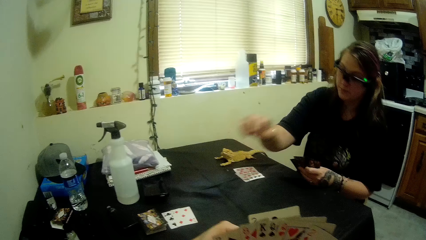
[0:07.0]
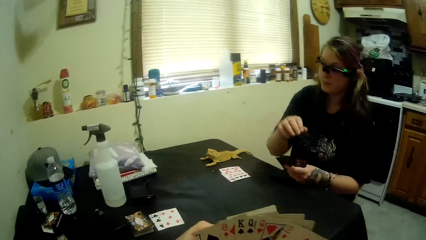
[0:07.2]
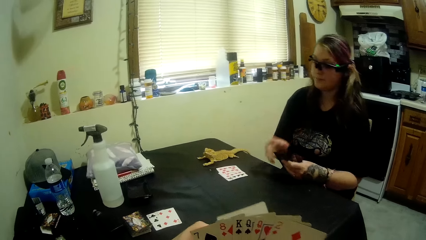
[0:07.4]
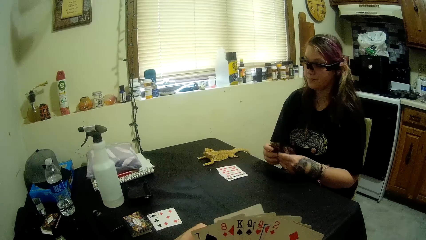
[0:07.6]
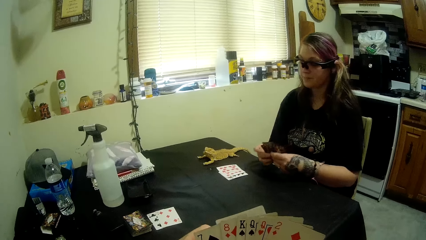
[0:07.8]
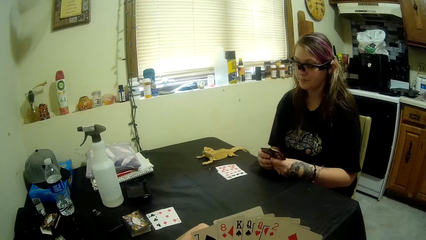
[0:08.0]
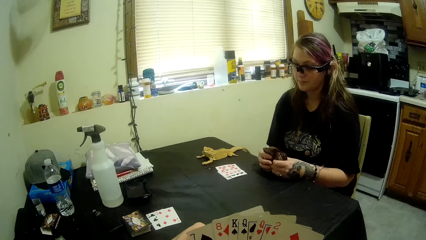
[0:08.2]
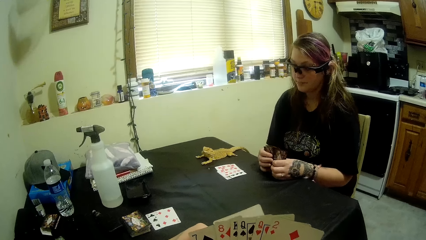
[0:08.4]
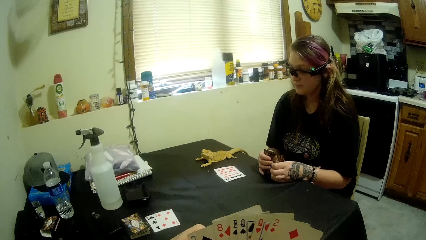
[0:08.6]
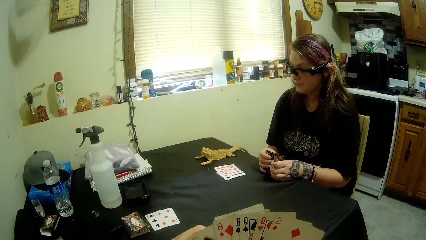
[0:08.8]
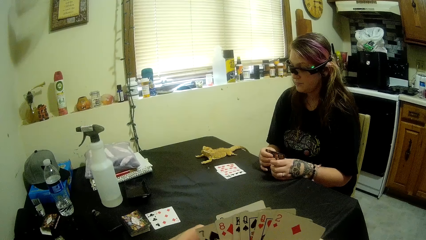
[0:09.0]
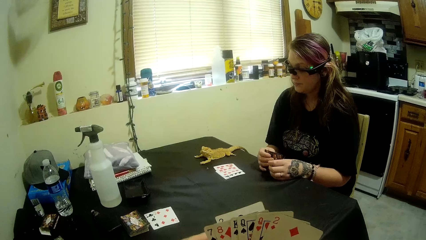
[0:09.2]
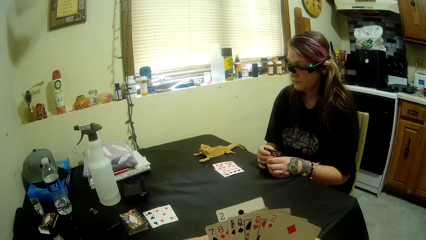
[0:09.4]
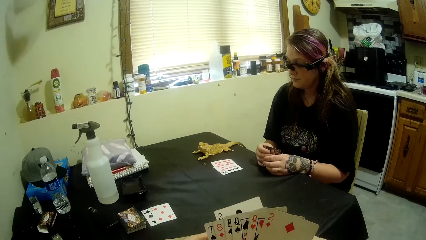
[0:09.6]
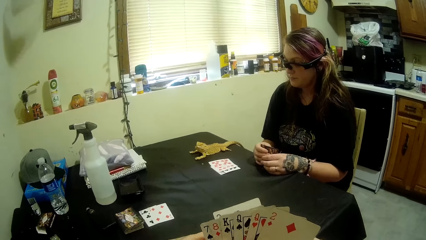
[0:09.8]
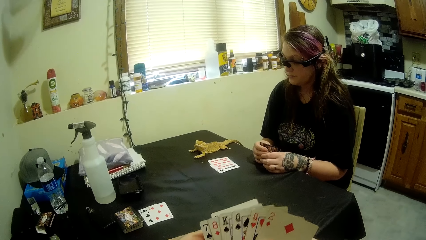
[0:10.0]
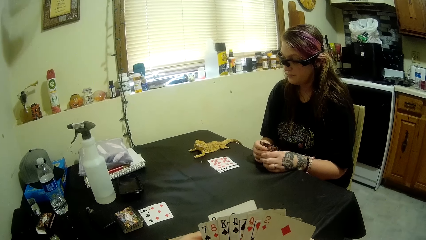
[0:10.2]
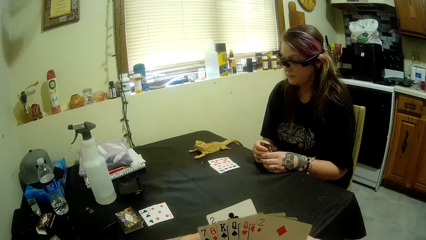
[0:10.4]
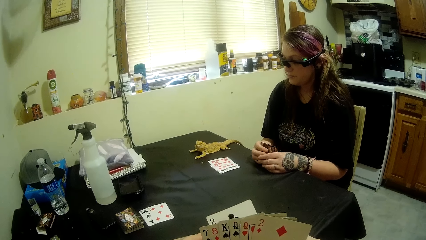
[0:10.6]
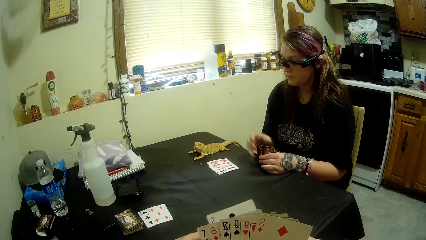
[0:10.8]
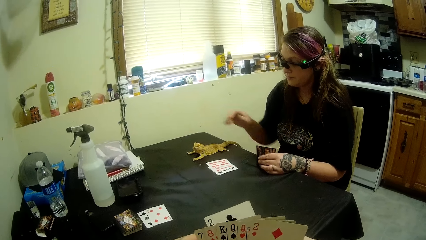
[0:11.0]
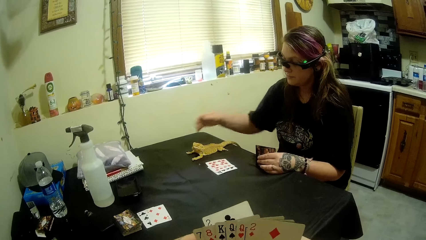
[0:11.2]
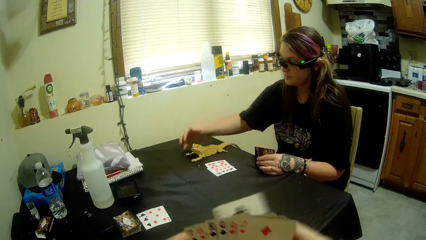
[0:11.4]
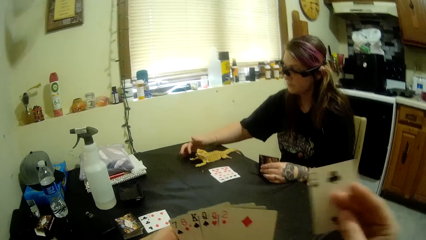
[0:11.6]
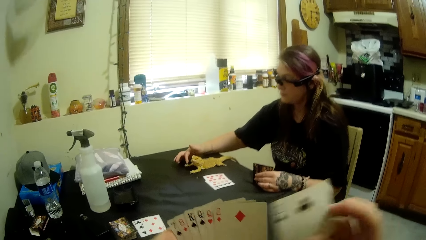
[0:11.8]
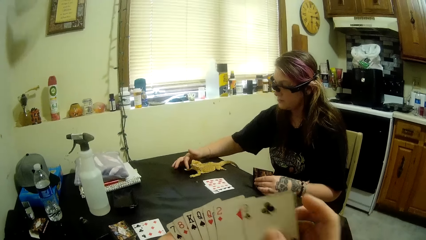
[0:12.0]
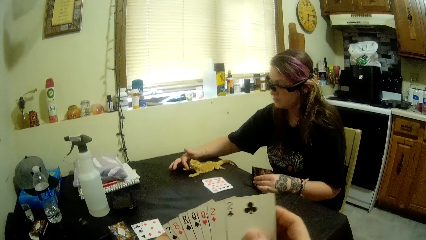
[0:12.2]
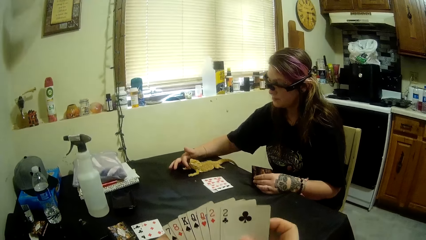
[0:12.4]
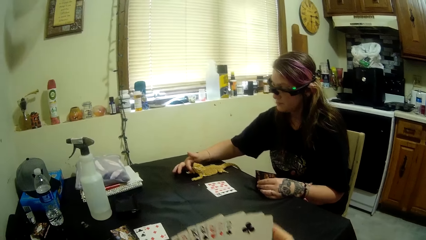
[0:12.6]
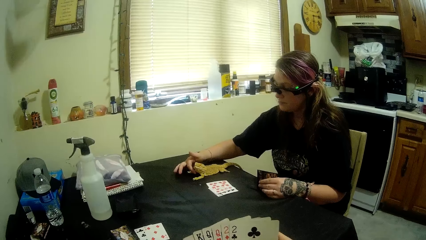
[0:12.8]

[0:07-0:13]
A woman touches the bearded dragon.

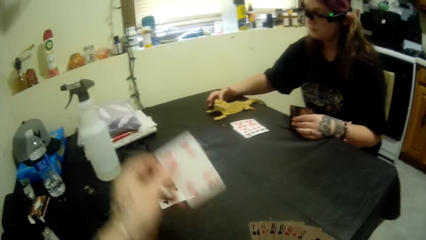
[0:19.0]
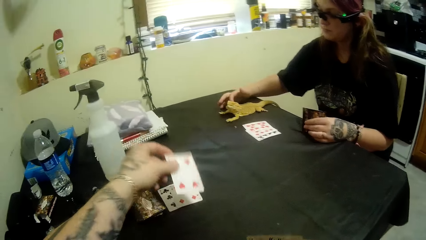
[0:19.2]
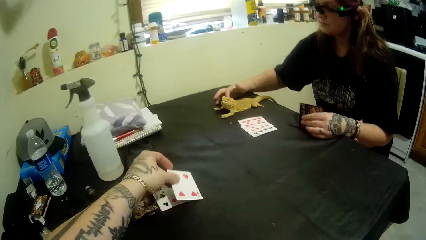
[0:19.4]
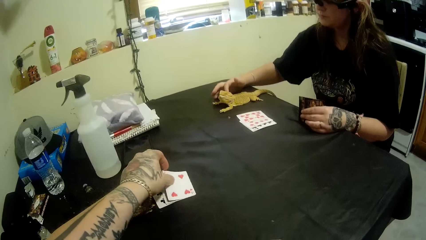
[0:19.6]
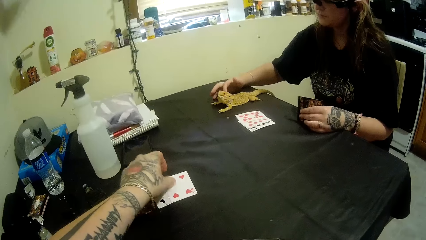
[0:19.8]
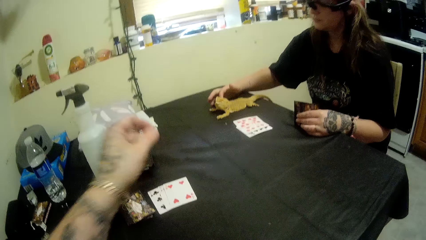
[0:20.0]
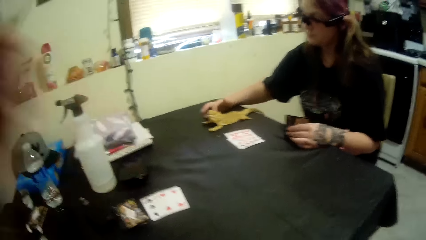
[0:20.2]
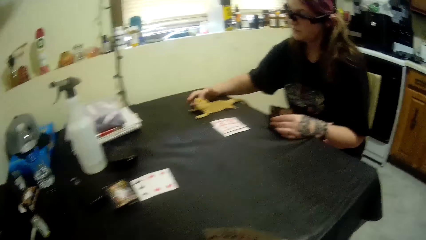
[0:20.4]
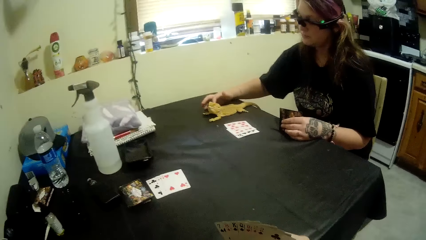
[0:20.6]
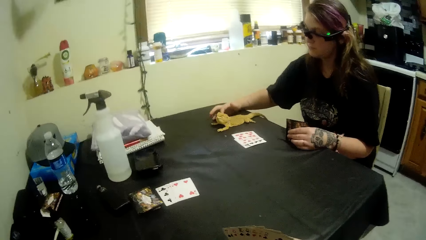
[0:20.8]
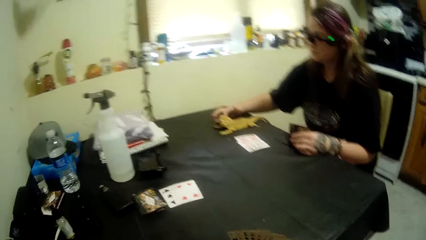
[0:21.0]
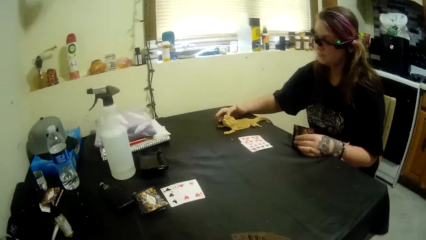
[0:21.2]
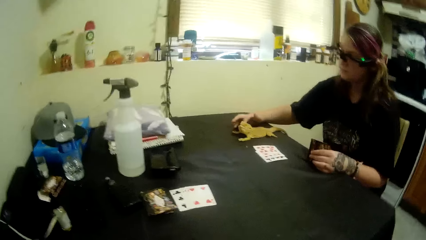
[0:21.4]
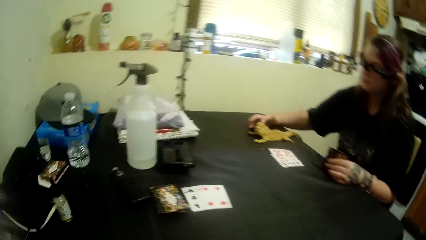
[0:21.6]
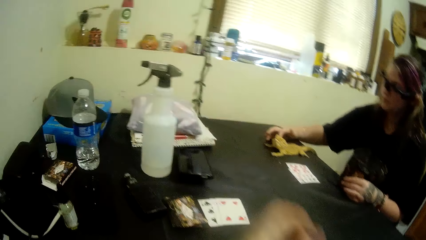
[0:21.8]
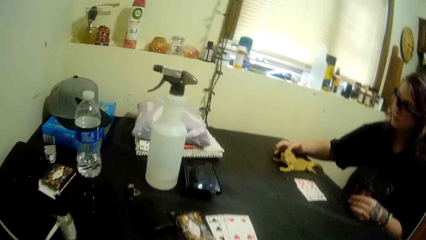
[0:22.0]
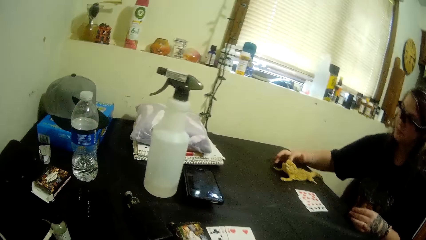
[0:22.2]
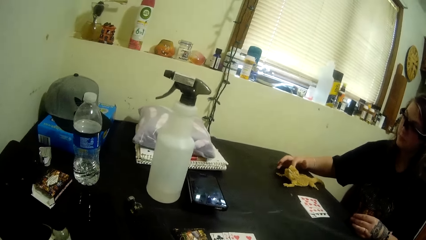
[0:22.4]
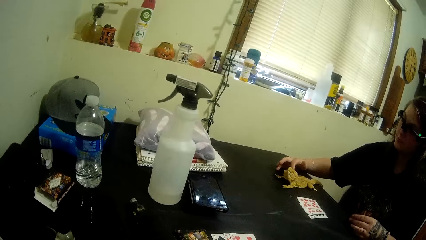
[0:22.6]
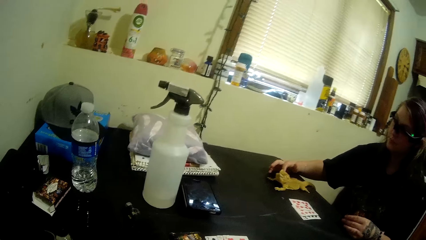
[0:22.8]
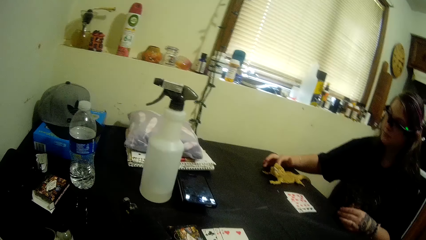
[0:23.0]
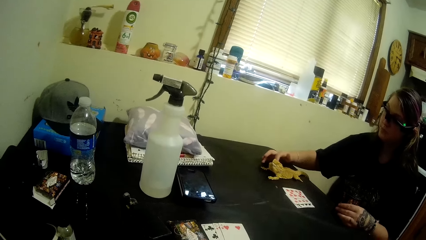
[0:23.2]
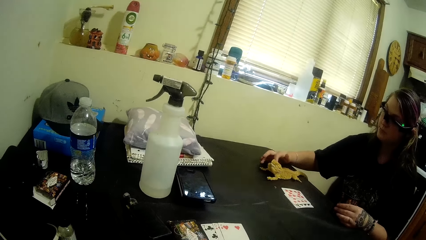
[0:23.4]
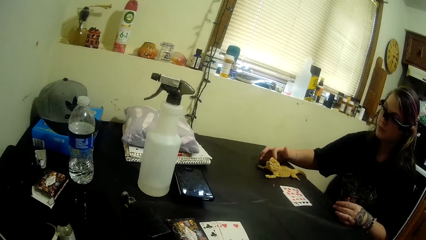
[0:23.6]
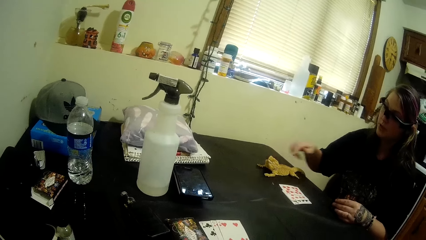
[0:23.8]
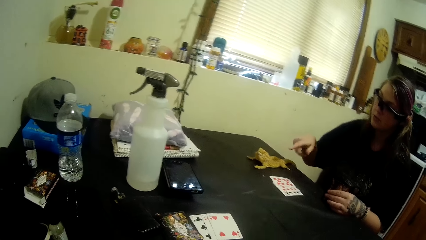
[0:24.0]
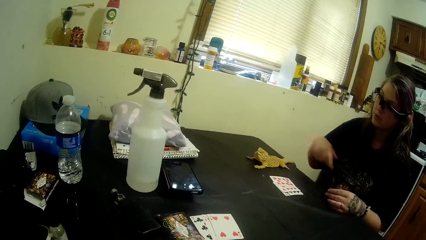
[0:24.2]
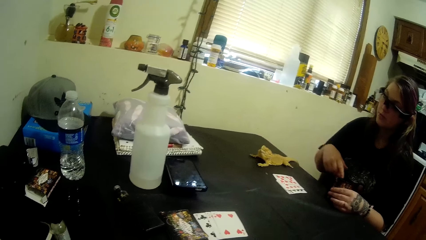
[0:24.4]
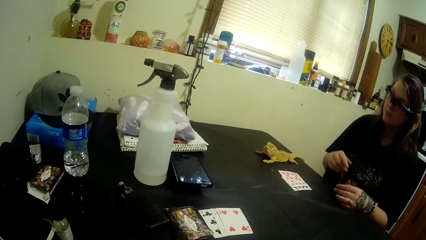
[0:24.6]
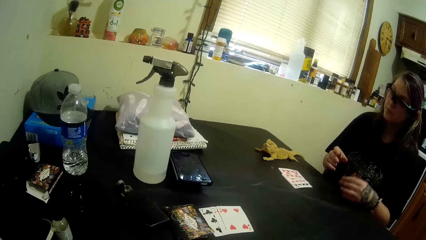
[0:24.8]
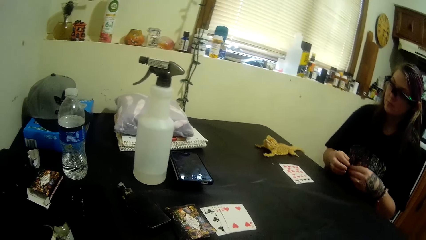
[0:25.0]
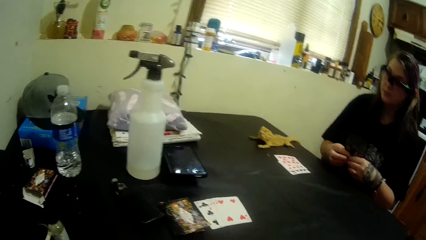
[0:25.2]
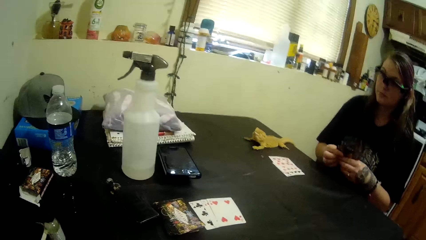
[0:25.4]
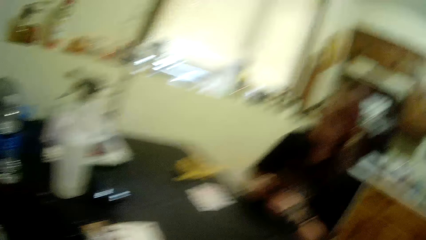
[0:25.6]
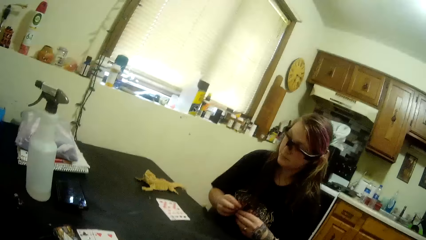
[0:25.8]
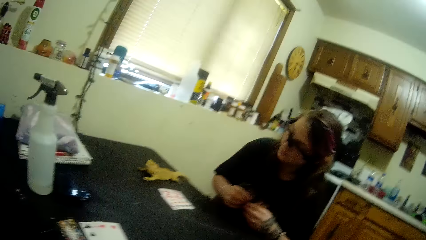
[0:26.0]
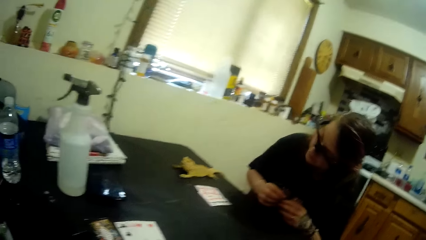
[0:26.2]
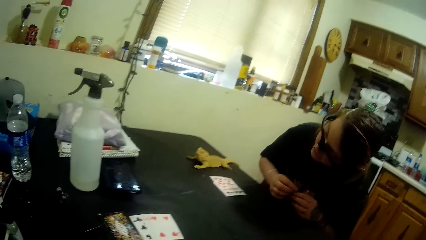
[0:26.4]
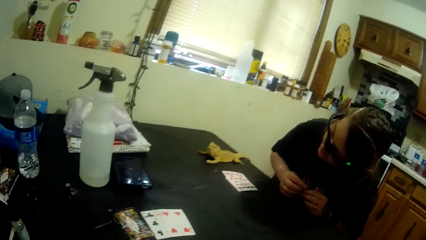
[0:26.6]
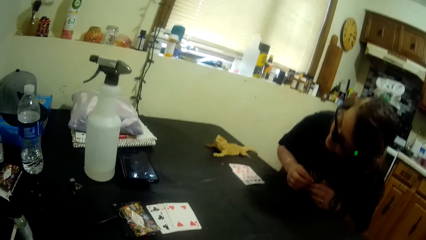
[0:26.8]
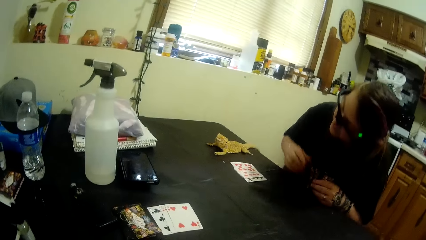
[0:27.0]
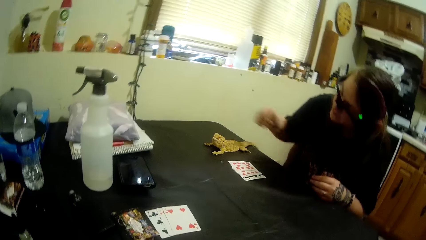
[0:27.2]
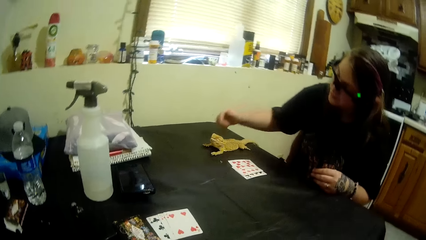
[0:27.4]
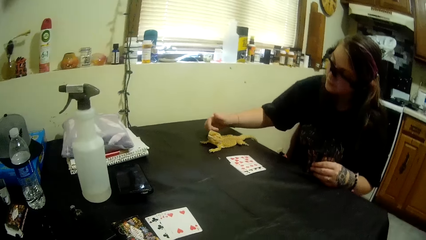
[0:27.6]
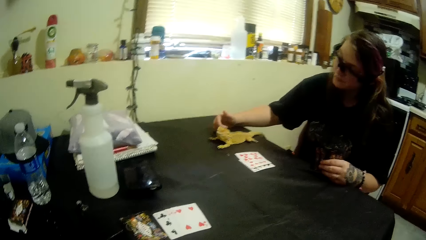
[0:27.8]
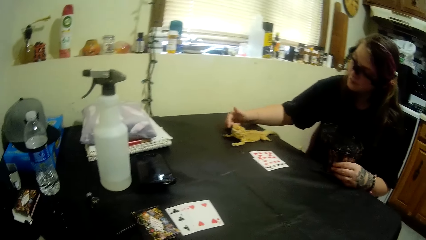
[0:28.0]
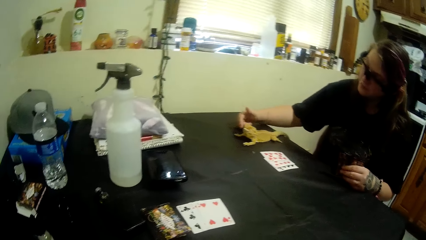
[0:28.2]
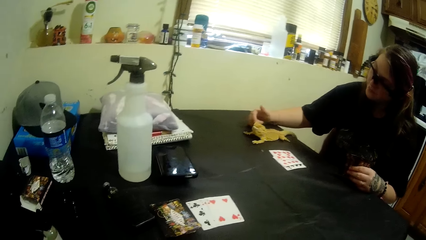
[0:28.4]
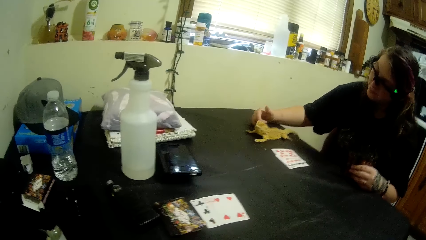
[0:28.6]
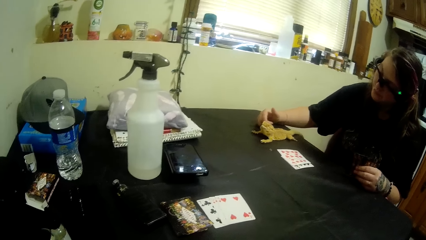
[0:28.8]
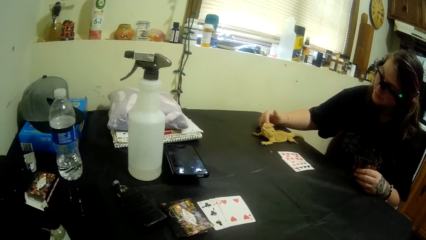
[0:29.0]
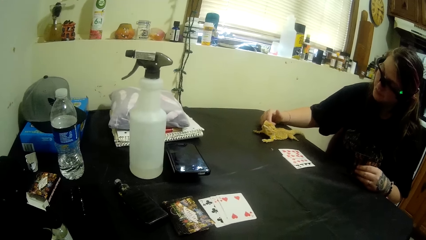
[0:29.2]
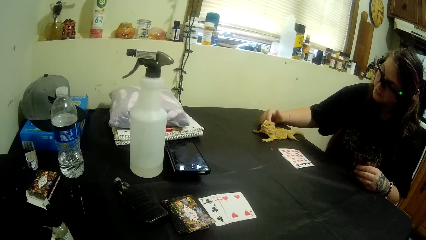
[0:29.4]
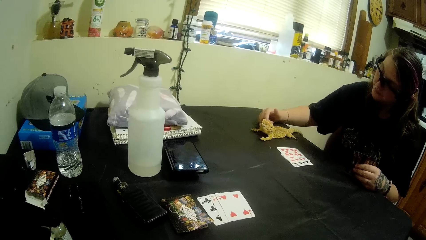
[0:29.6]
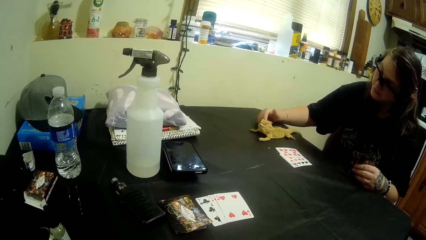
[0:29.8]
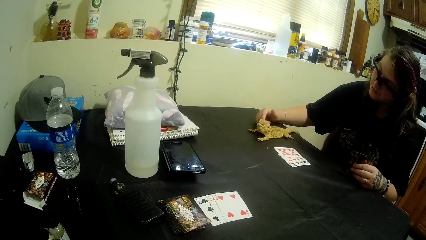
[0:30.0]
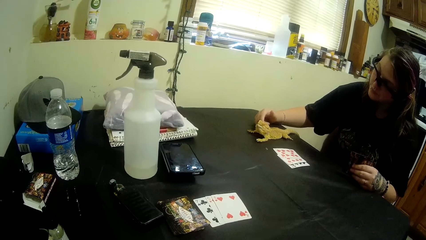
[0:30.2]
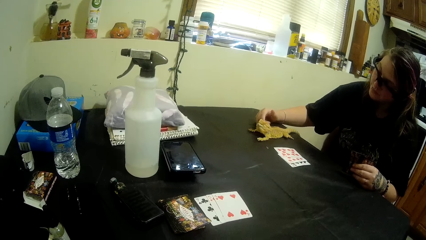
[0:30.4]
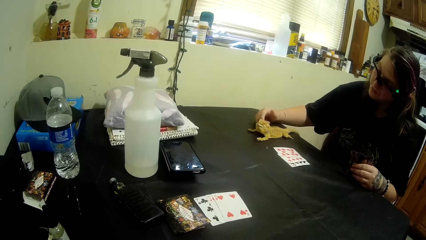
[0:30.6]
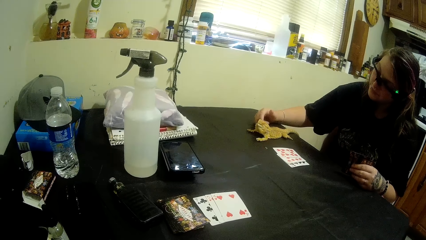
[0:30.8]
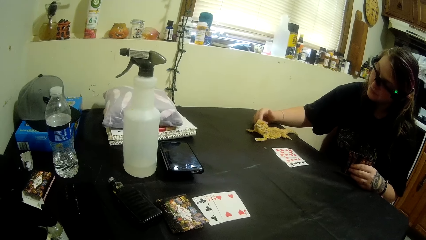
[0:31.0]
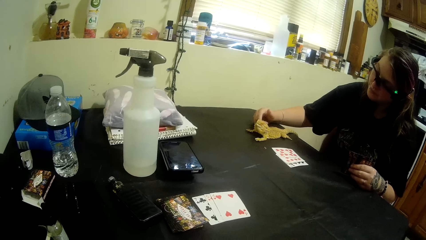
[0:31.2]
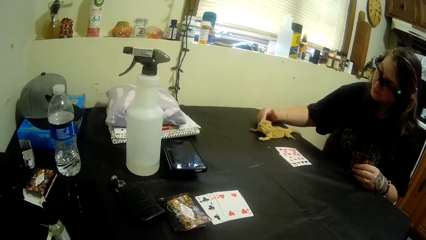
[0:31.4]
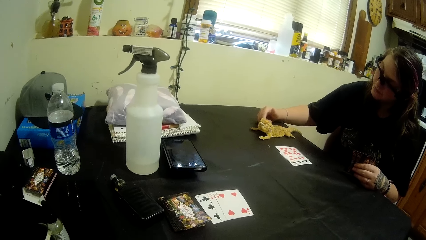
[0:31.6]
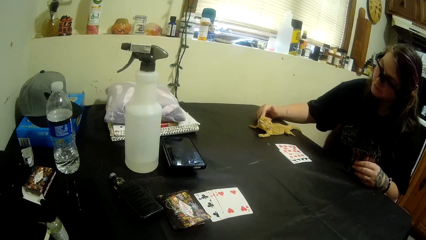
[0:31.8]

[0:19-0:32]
The camera wearer puts the card on the table. They move the hand. A woman points at a bearded dragon on the table. The woman leans forward looking at the bearded dragon. The woman looks at the card. The woman touches the bearded dragon.
